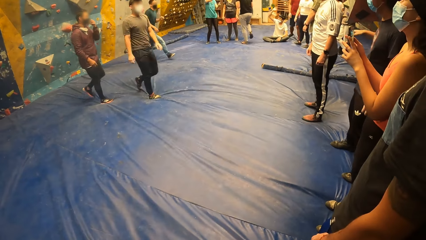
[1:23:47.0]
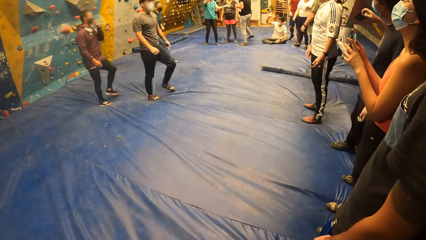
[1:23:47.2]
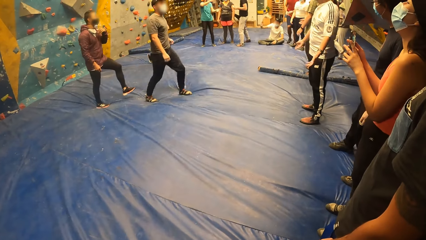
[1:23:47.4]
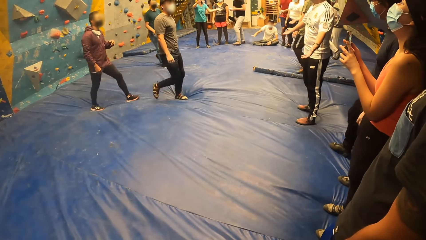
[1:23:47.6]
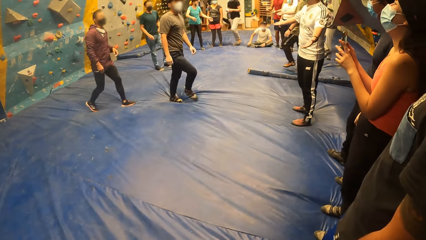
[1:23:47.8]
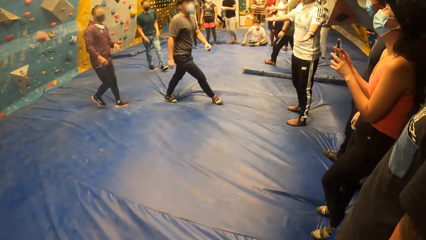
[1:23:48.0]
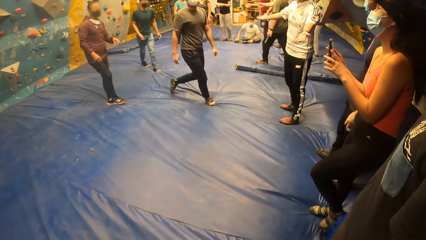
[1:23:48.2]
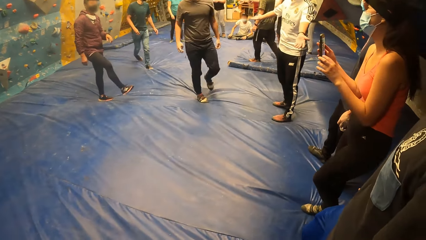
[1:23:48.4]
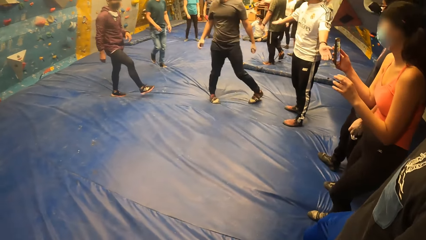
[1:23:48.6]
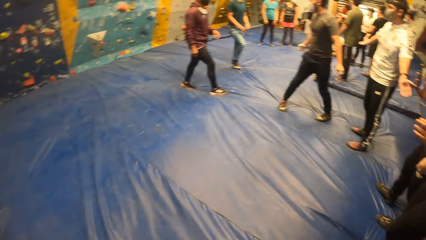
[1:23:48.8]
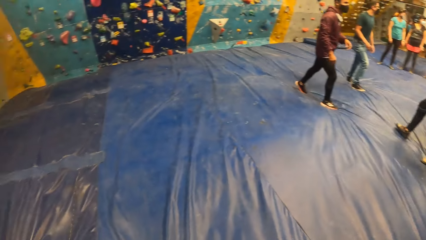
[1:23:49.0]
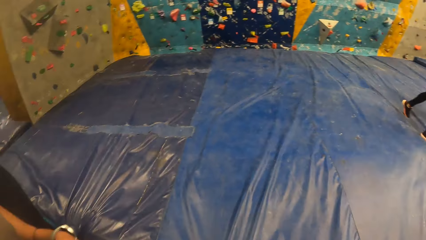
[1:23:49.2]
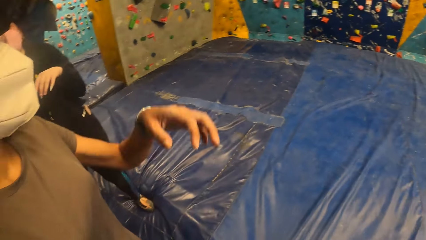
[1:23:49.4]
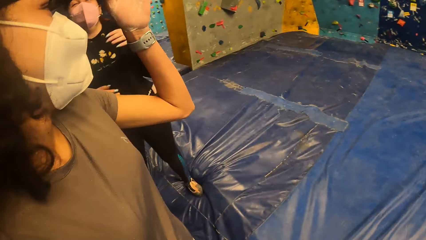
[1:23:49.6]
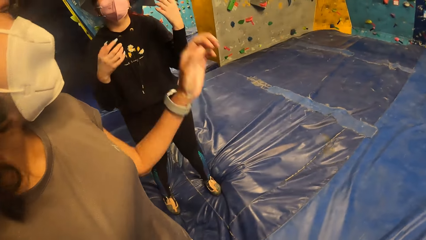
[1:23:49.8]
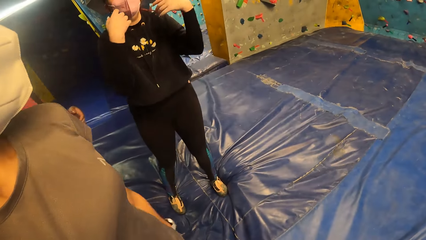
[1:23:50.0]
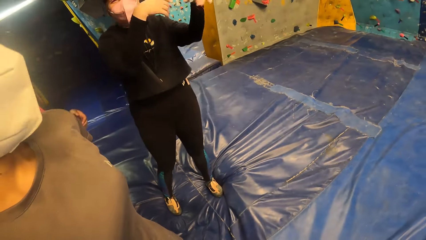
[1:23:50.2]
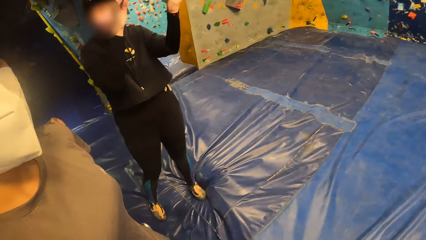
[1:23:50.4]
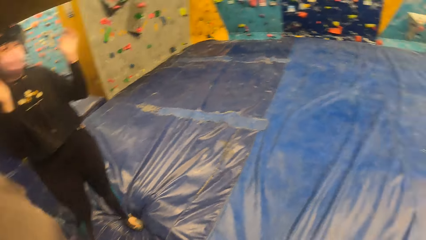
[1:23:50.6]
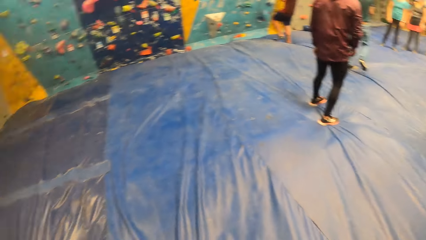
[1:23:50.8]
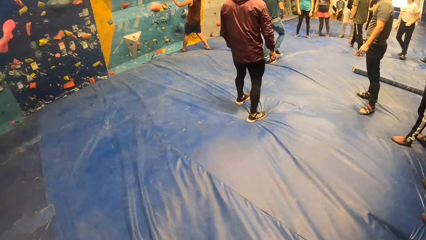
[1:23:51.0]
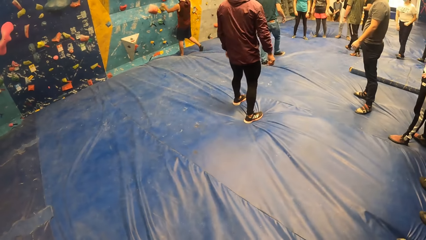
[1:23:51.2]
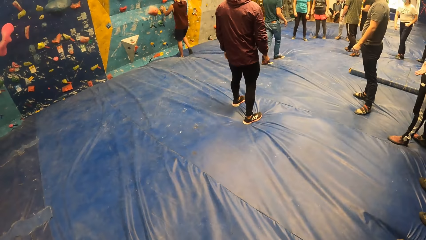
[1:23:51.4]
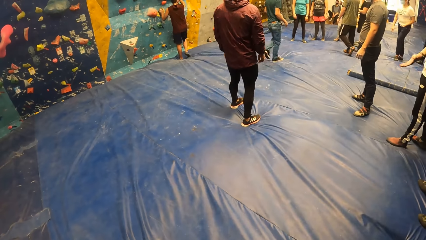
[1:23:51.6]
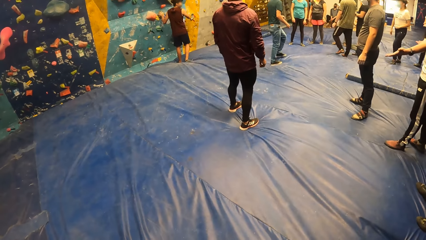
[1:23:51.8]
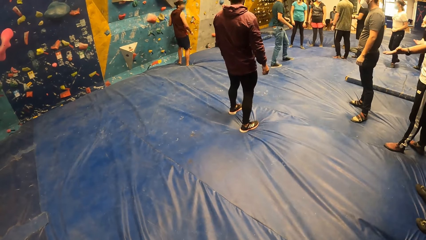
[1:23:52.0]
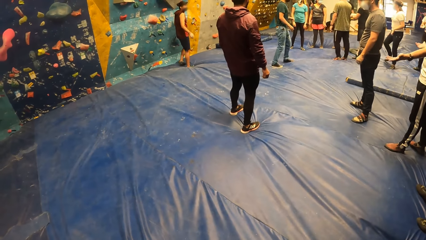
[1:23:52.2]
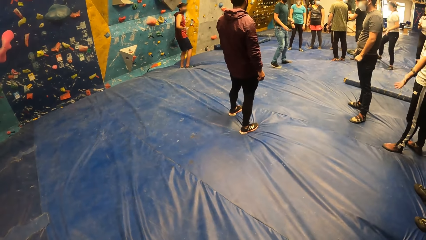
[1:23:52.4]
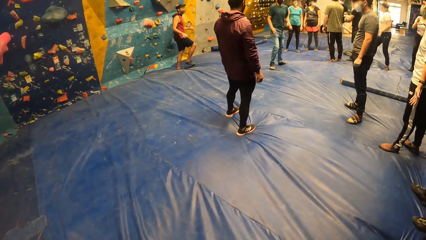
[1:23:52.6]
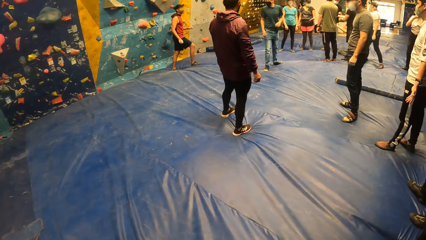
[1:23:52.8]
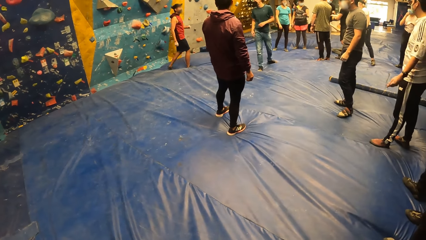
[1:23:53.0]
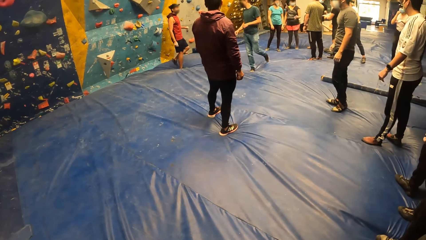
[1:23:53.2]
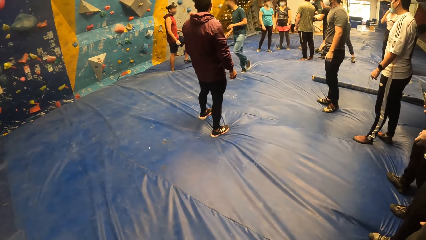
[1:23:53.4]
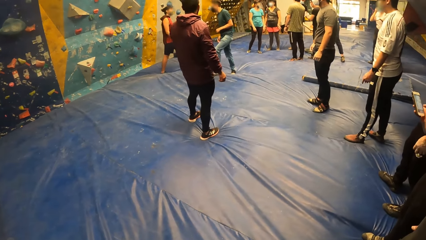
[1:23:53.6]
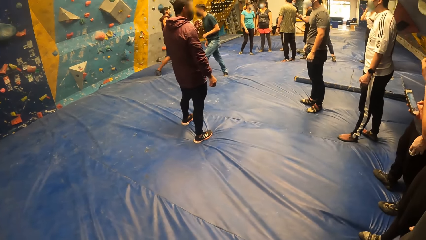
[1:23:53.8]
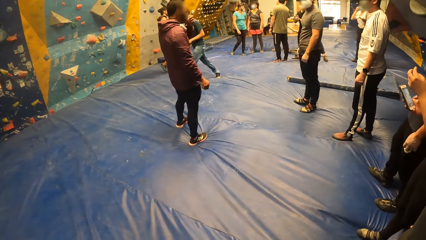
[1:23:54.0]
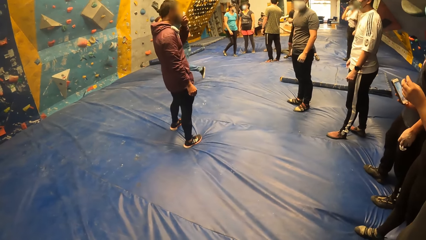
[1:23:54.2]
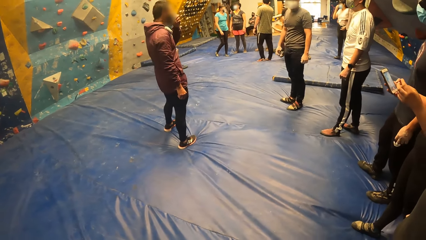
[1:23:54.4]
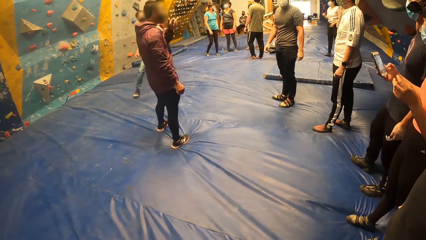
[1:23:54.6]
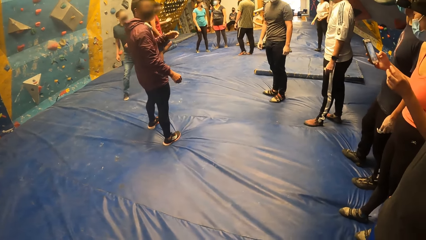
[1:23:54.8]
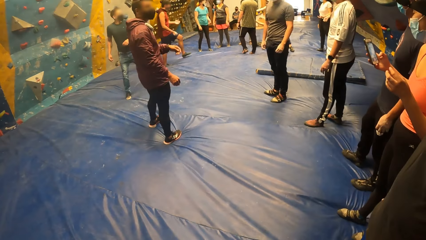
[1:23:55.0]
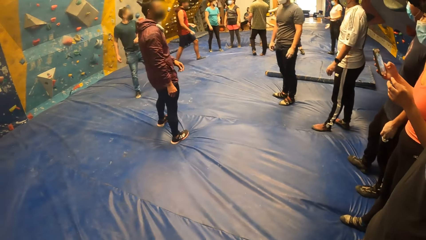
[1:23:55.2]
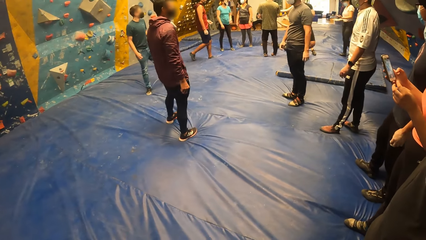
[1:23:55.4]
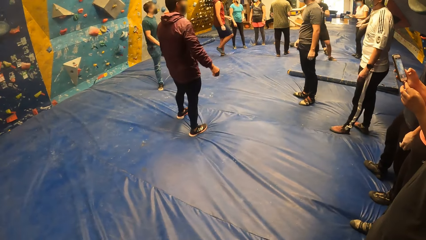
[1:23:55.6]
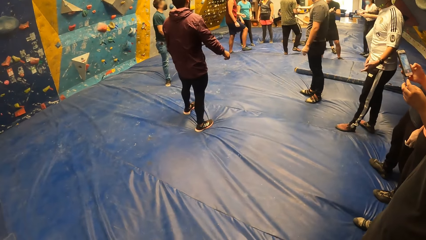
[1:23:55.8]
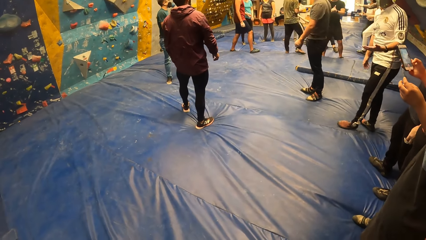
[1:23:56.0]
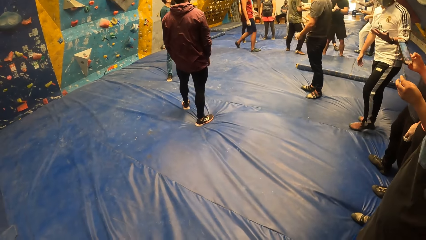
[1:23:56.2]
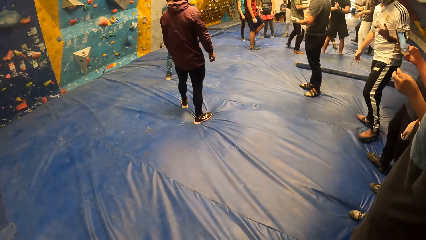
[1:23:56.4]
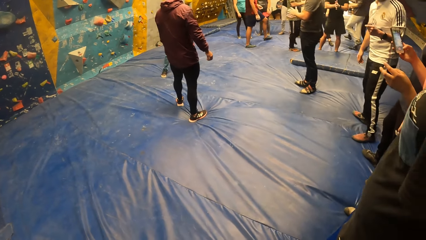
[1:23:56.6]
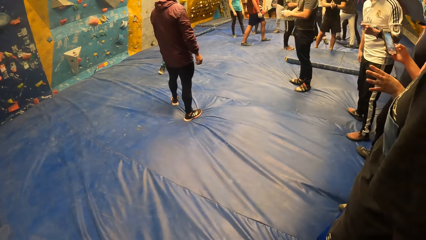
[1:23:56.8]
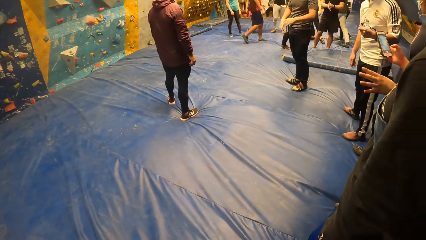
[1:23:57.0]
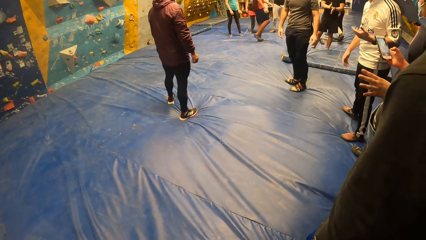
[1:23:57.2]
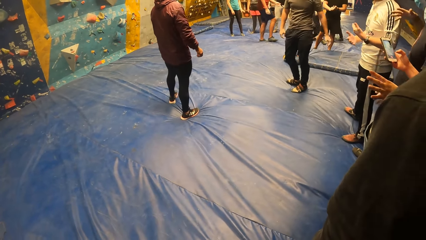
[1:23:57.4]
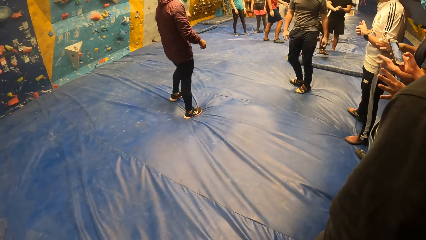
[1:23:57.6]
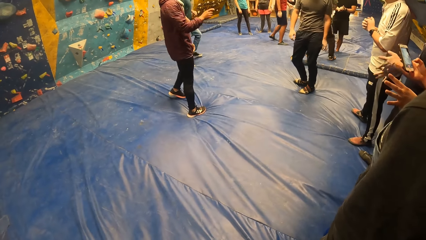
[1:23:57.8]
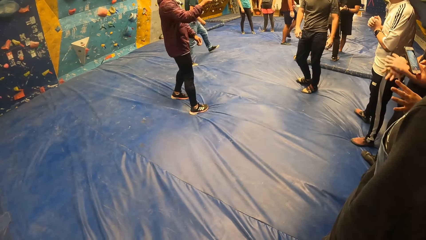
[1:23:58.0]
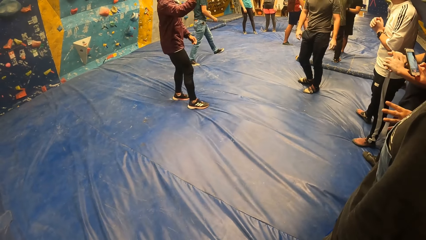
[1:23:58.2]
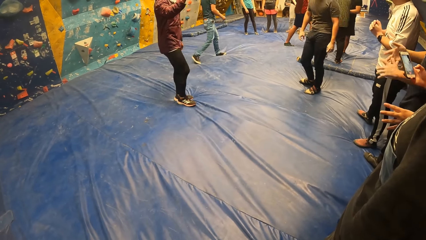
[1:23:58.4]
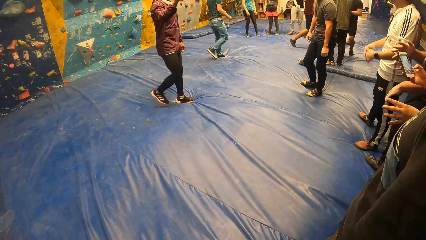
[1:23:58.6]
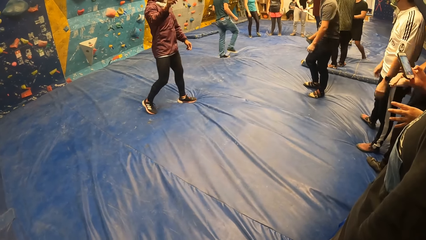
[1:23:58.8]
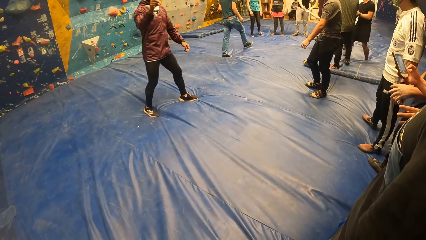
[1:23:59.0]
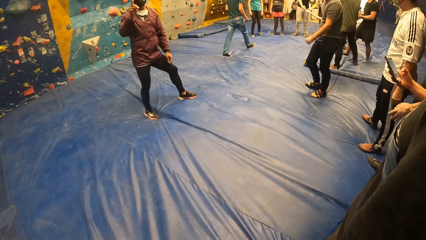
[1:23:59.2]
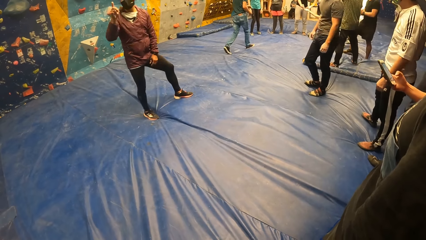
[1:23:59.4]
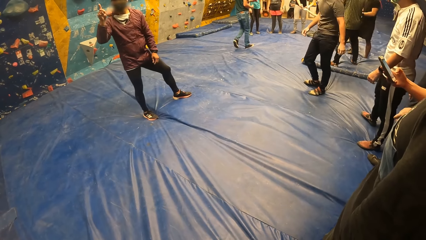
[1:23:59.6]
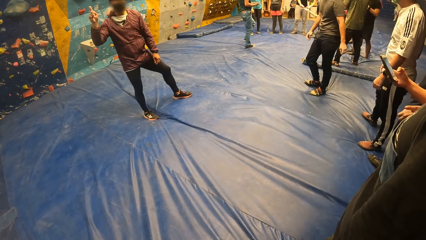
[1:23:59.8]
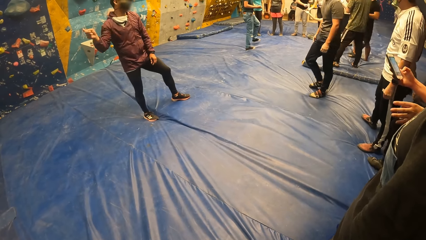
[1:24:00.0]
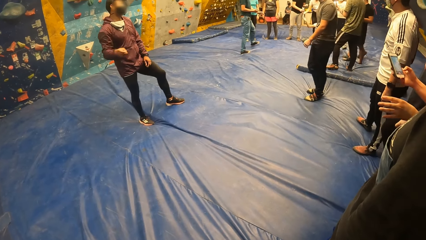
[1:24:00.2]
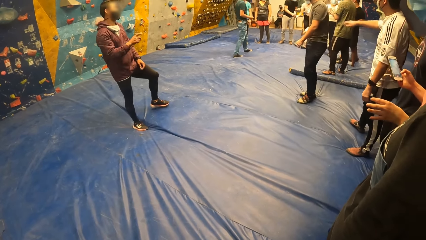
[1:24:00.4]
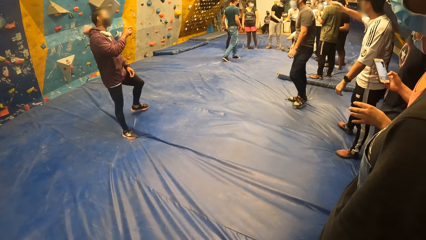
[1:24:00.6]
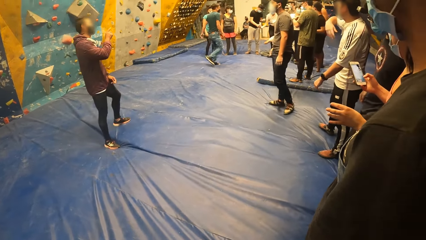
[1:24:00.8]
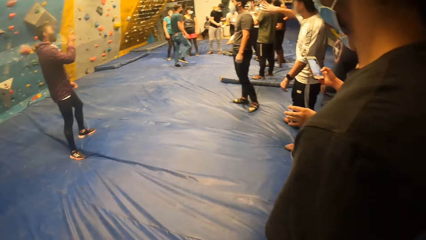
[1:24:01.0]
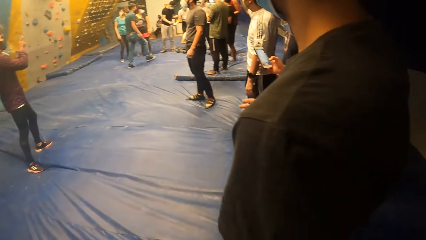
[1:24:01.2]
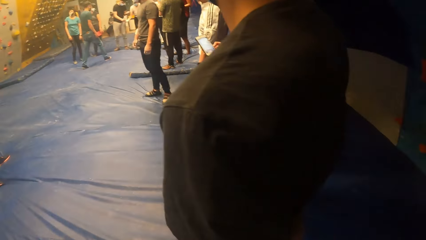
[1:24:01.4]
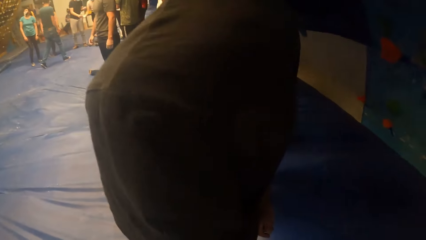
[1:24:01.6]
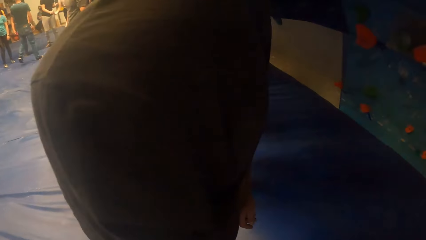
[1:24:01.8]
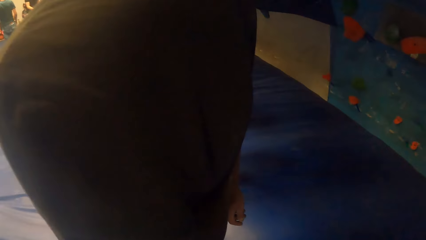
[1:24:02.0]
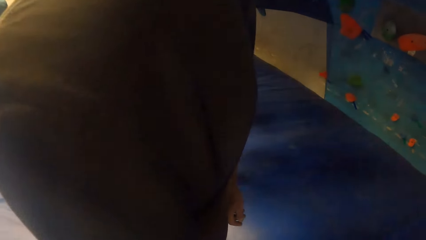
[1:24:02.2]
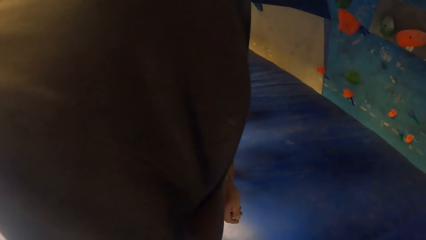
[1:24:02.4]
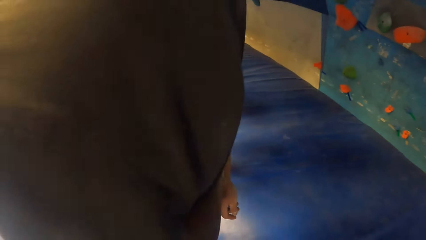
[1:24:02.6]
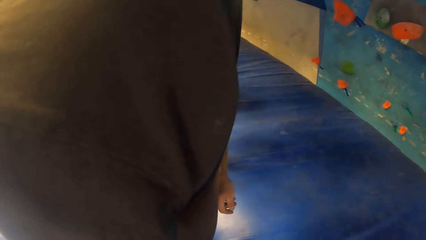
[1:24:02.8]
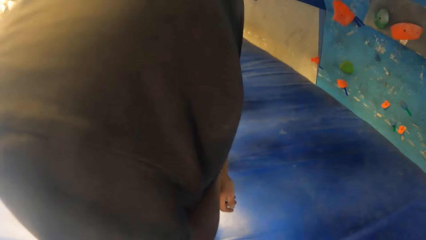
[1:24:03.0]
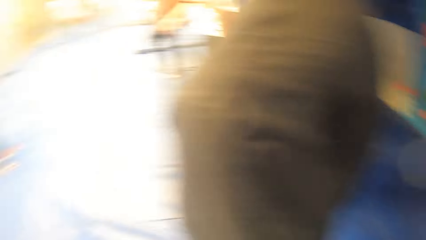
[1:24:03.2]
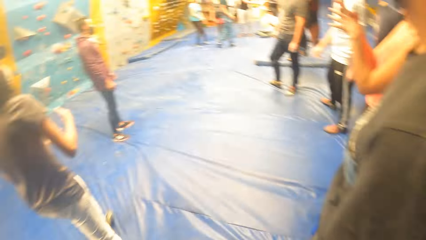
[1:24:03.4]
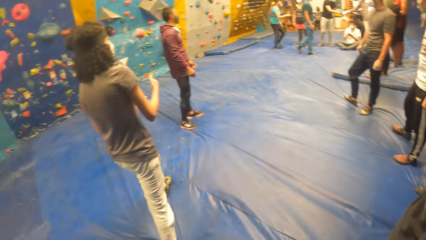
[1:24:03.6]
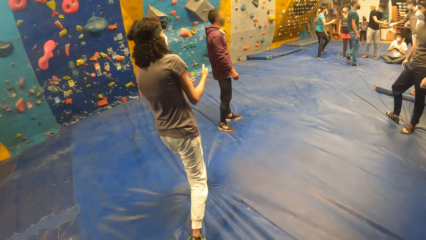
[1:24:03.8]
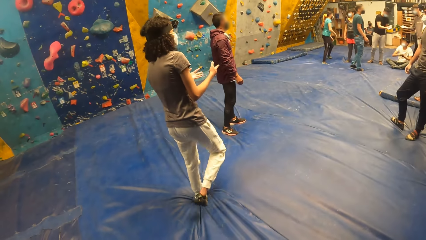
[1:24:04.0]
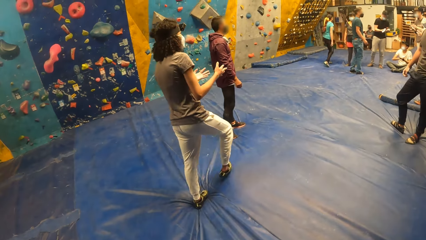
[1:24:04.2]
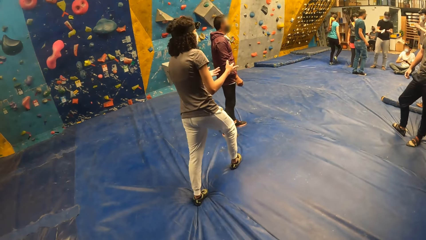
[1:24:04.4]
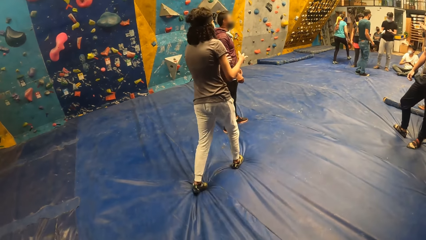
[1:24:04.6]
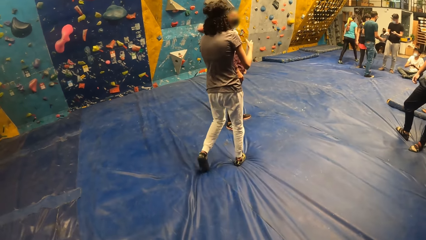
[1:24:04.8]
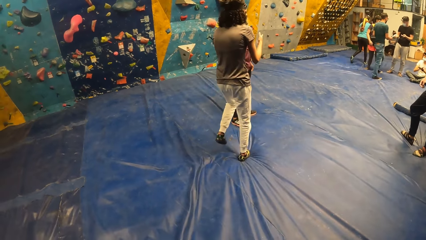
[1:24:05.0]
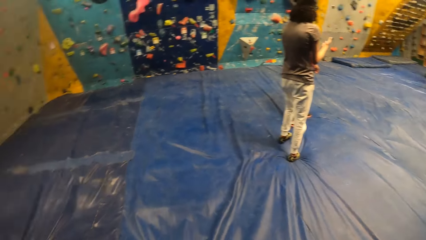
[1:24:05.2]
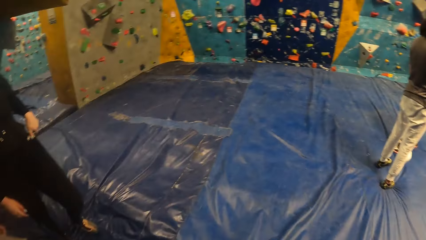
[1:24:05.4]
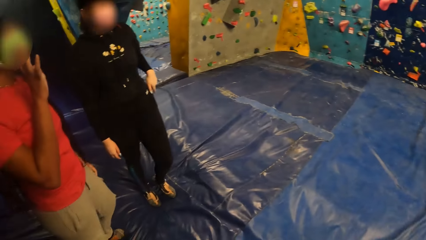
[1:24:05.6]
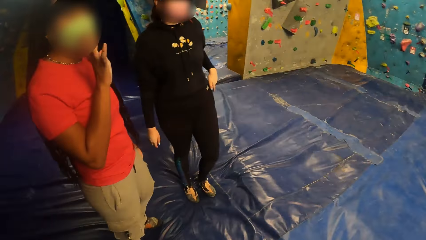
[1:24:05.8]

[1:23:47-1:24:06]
The camera wearer looks around. A person moves his hand. A woman interacts with another woman. Another person moves his hands. A third person touches the rock climbing wall, turns around and walks around. Another person moves around. Another person moves his body. Another person moves his hand. Another person moves his hands. The person who moved his body moves backwards. Another person operates the phone. The camera wearer looks around. The first person walks around. The other woman interacts with a man.
